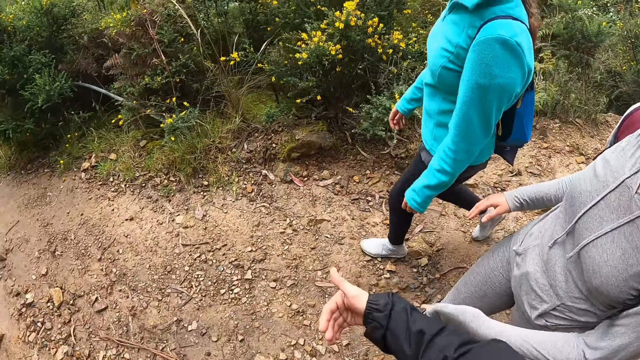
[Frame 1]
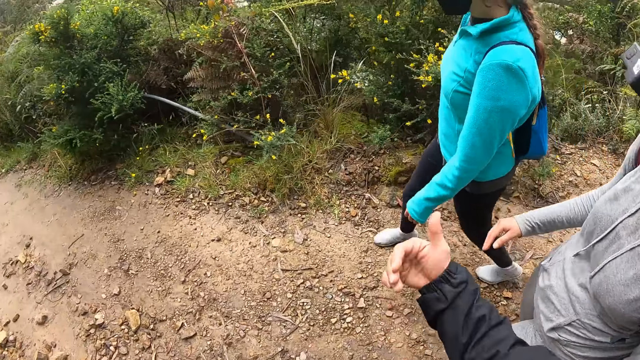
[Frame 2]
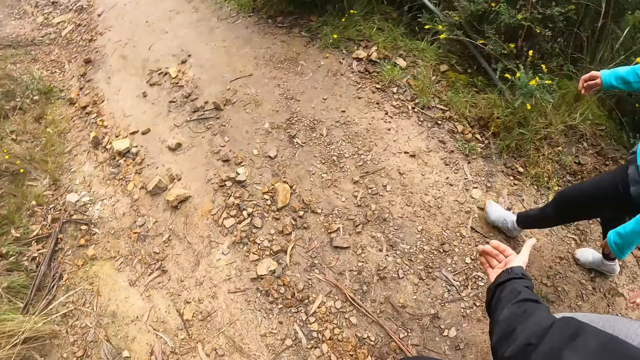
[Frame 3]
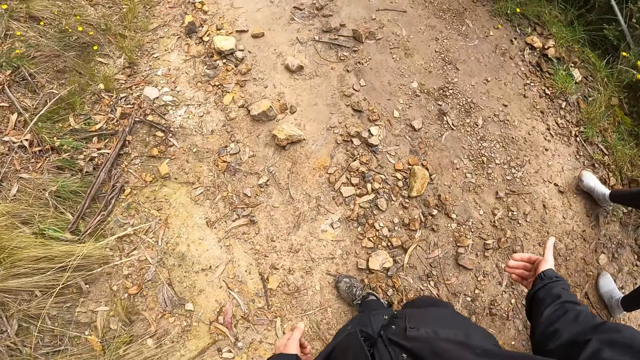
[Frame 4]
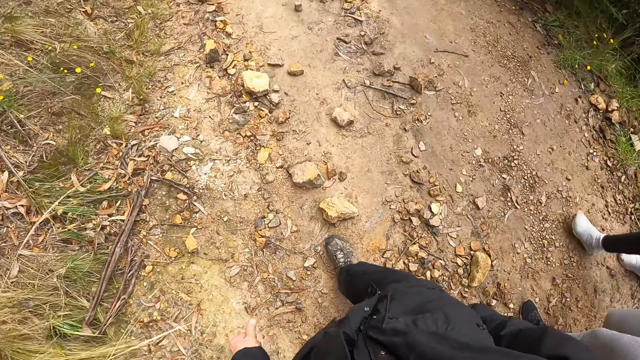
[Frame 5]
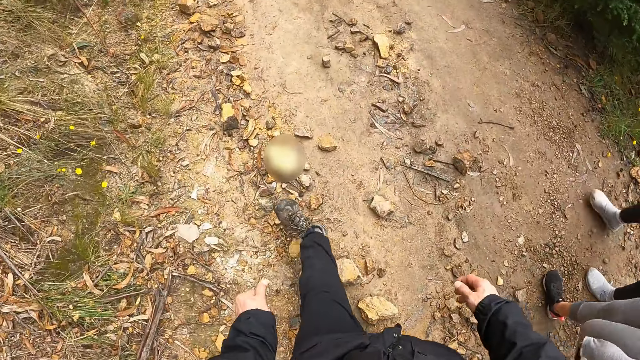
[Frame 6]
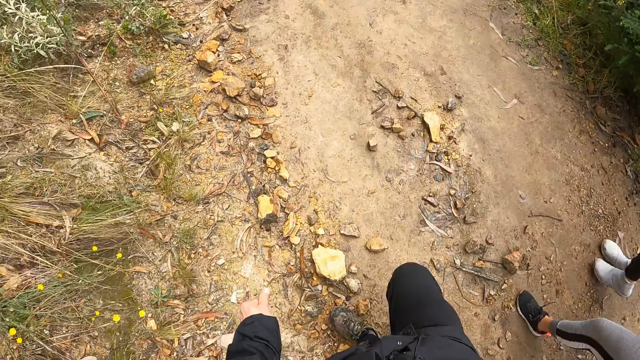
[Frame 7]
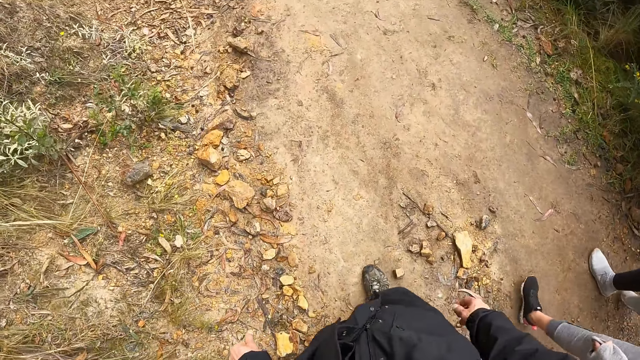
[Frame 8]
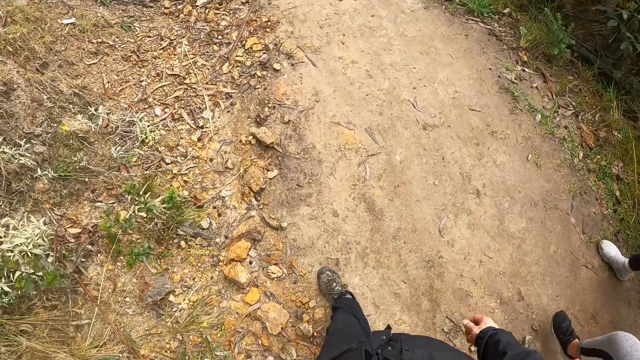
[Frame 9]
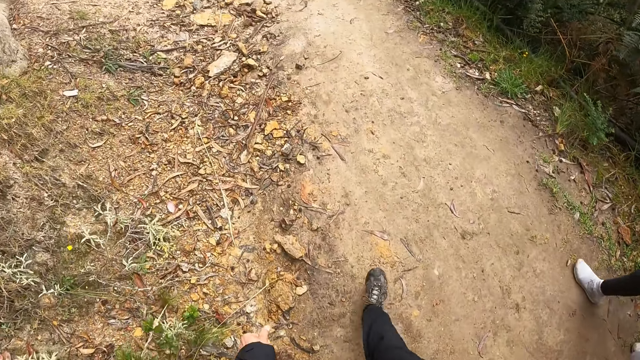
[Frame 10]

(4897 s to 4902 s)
The camera wearer interacts with the two women.

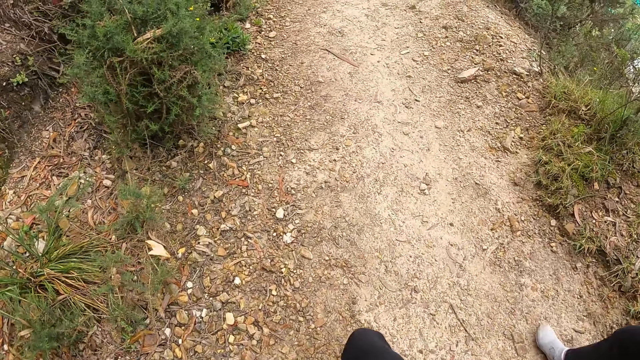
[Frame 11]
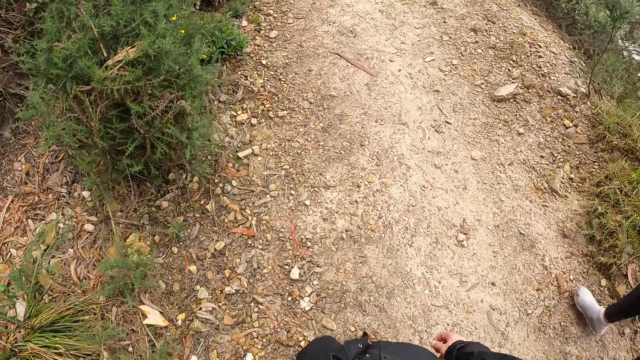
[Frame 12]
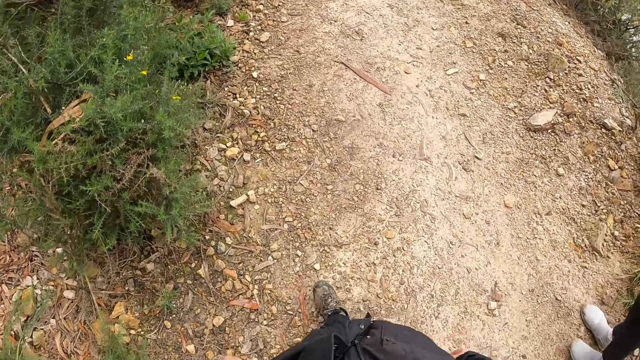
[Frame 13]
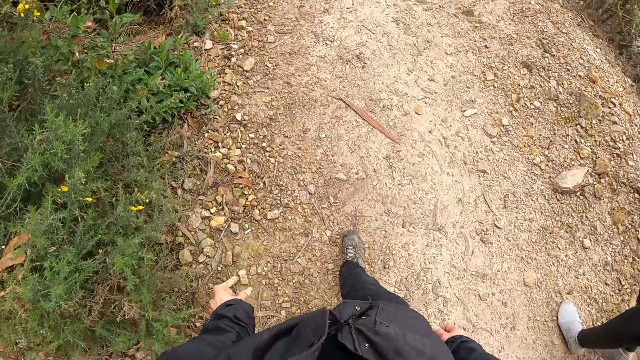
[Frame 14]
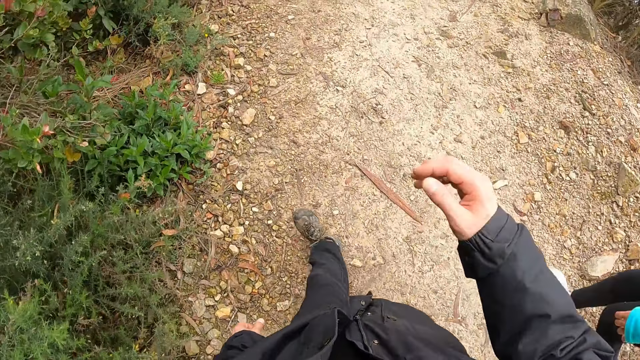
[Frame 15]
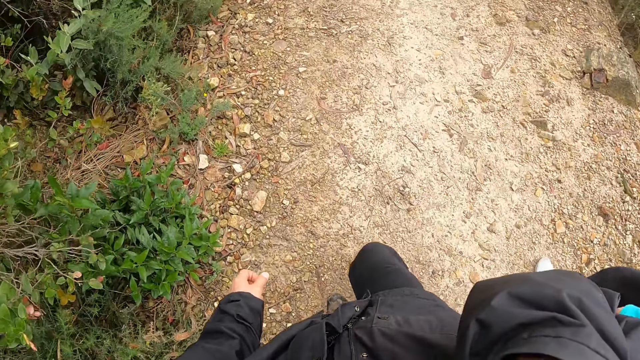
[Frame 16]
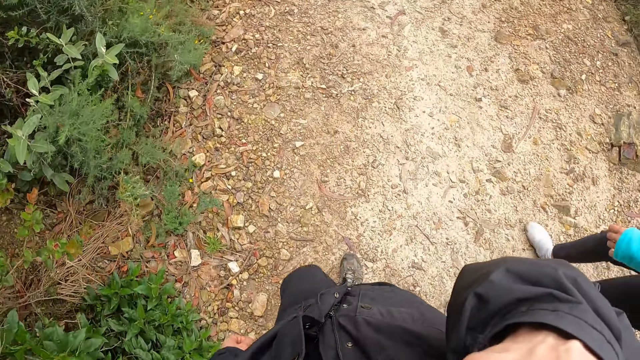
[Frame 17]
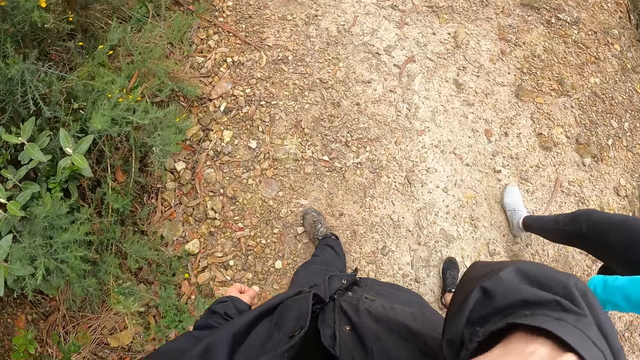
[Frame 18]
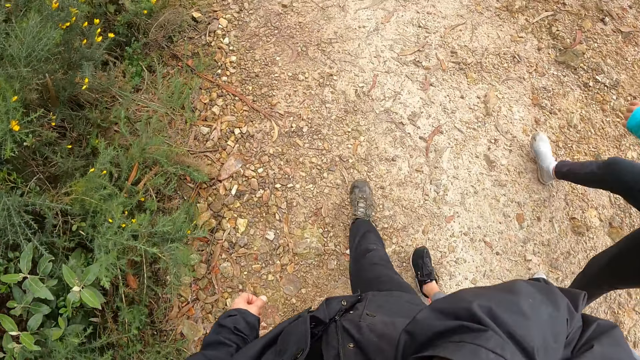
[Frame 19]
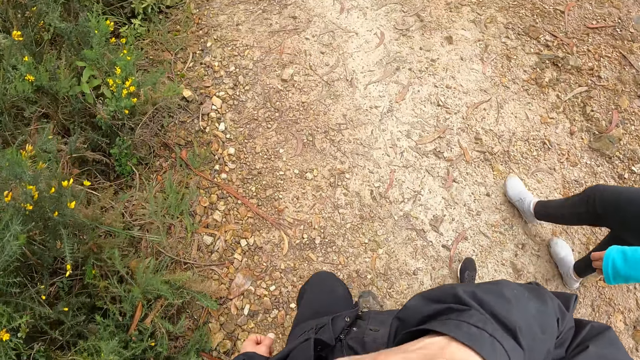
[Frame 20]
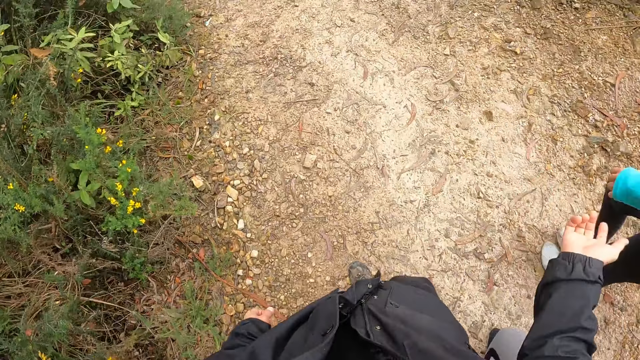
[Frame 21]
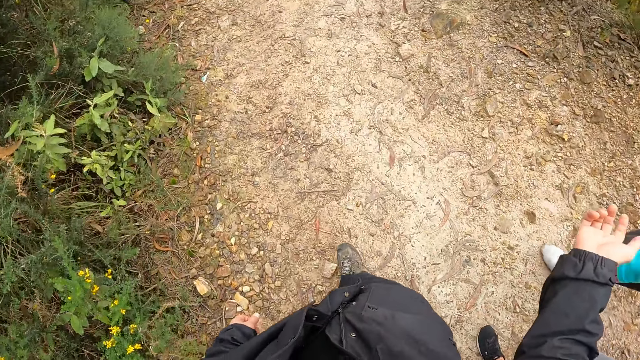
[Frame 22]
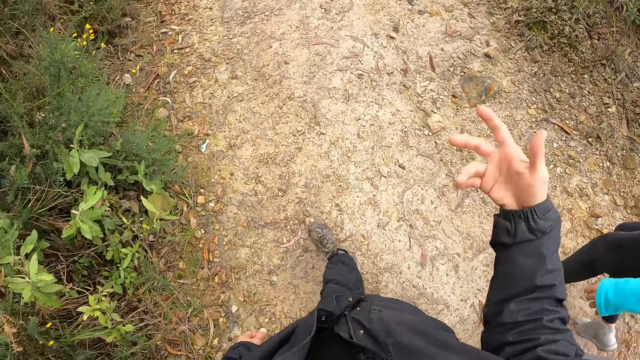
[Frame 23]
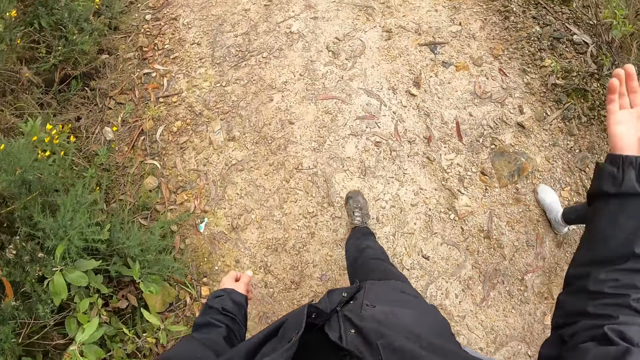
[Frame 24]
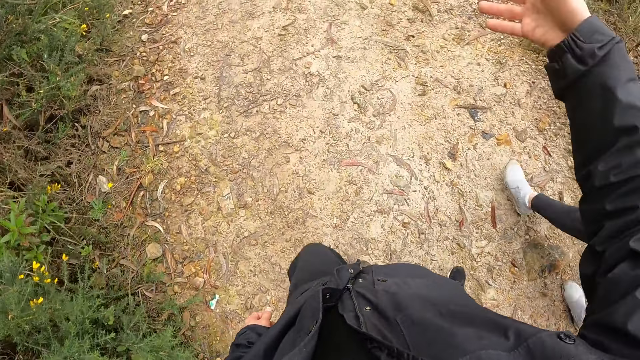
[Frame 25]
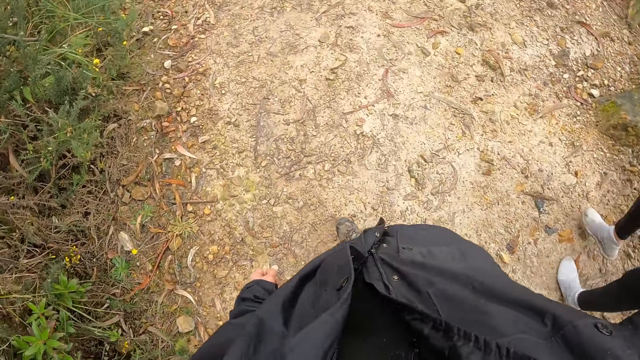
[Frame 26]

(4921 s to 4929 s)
The camera wearer touches his face with his right hand.

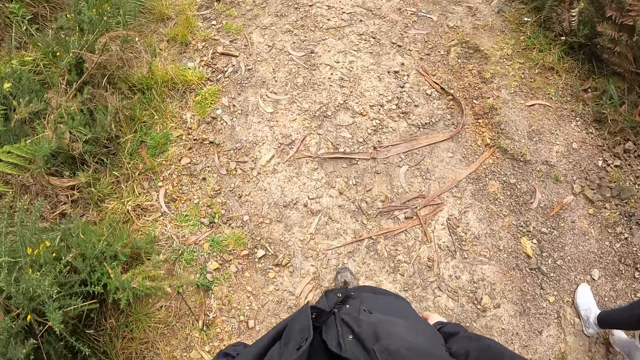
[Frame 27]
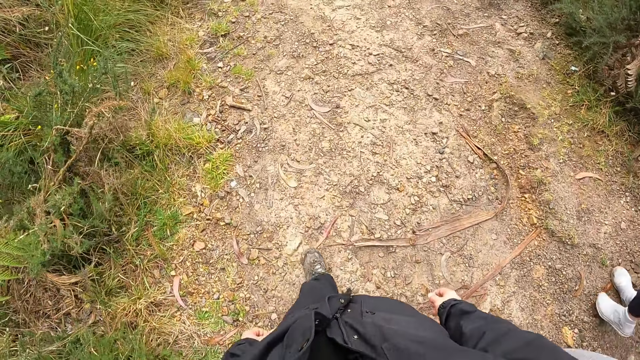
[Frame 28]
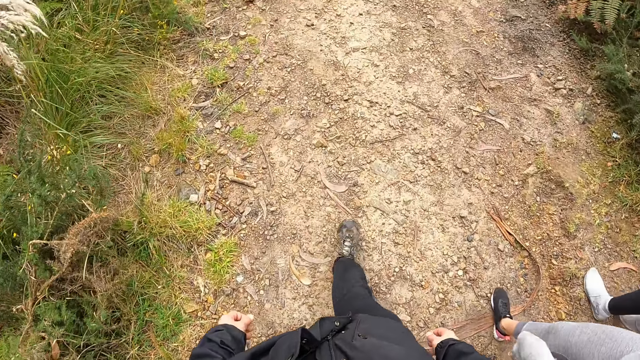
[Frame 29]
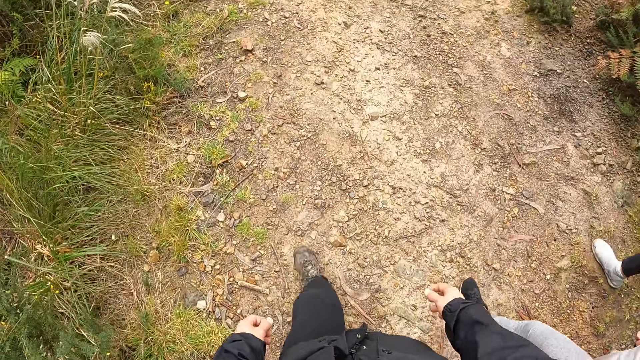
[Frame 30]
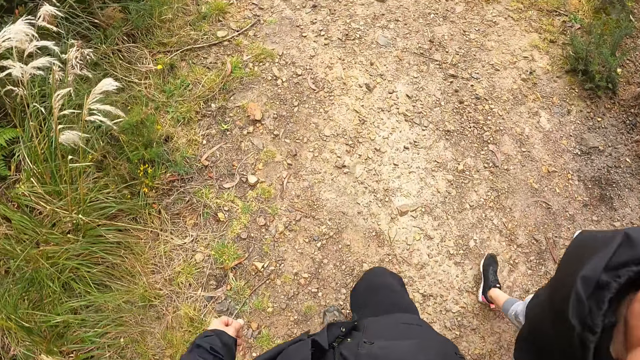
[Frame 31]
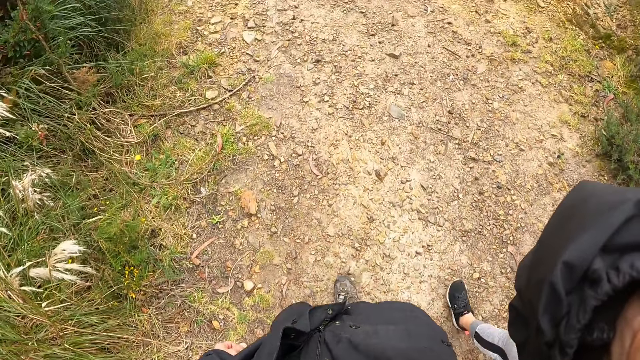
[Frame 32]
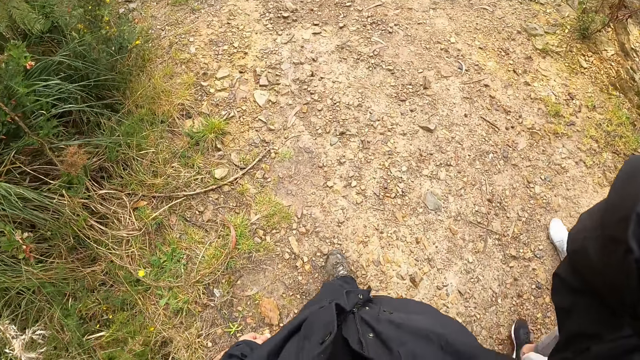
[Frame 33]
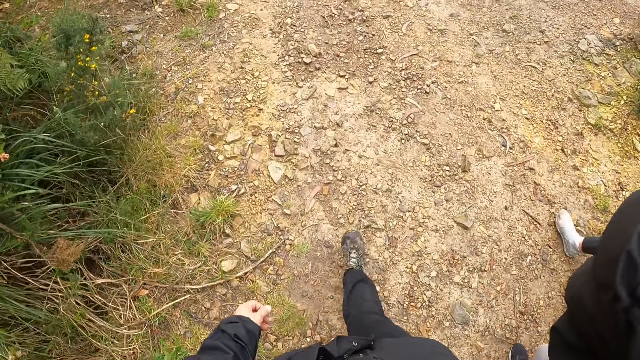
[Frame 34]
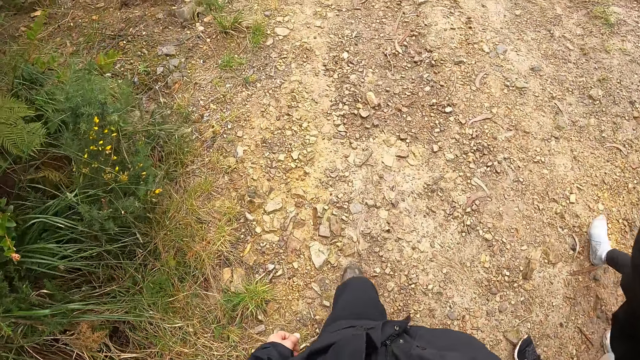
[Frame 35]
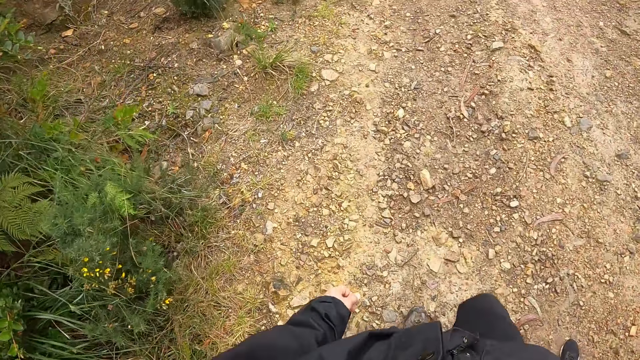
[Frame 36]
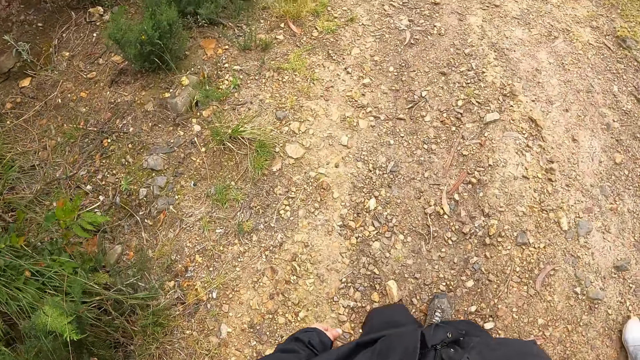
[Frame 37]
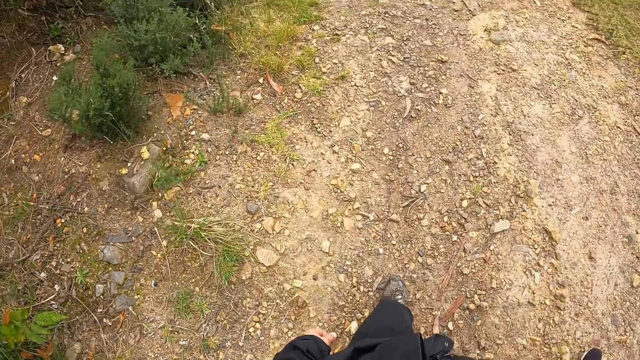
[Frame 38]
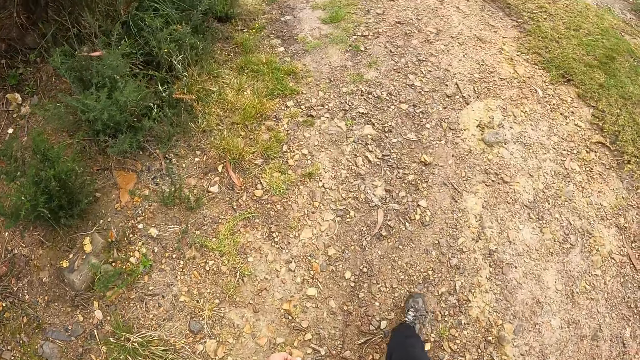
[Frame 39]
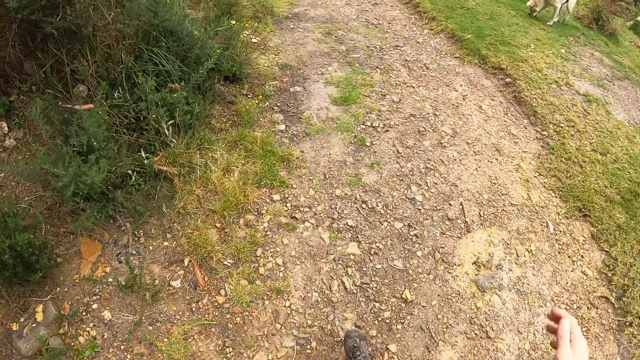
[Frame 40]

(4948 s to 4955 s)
The camera wearer touches his face with his right hand.
